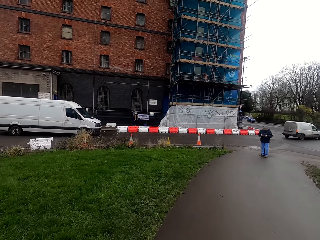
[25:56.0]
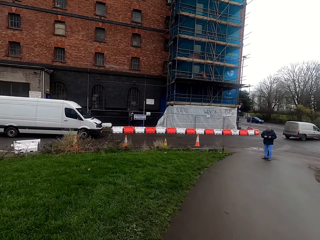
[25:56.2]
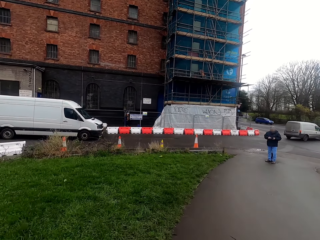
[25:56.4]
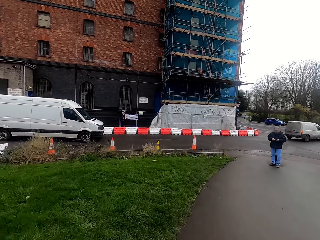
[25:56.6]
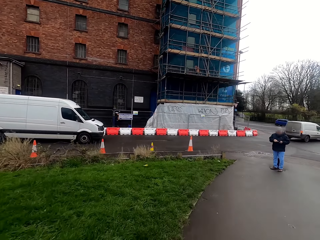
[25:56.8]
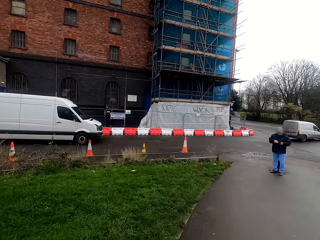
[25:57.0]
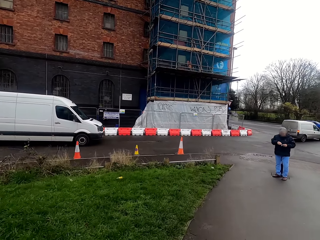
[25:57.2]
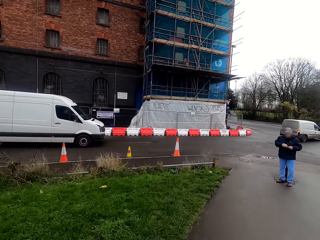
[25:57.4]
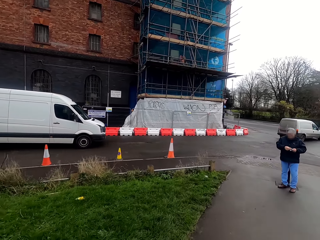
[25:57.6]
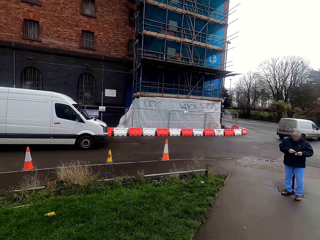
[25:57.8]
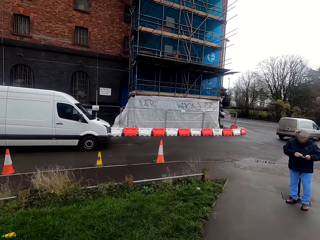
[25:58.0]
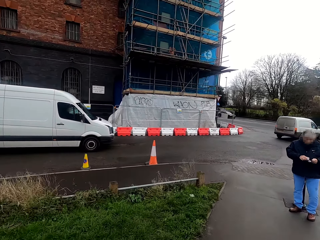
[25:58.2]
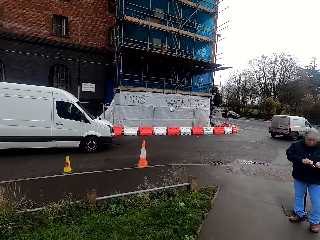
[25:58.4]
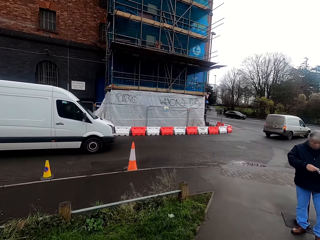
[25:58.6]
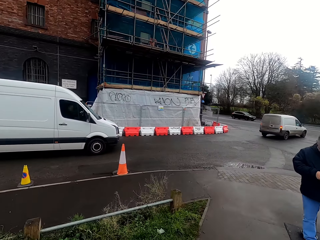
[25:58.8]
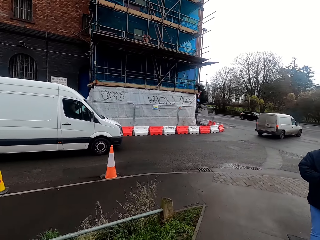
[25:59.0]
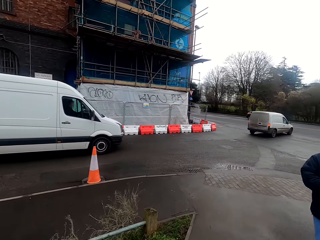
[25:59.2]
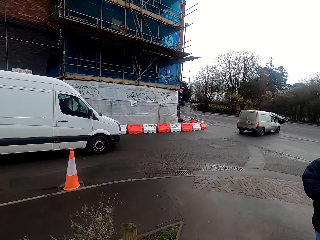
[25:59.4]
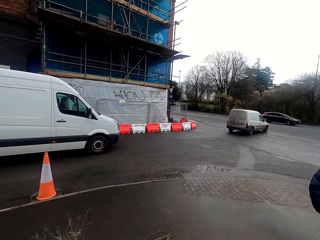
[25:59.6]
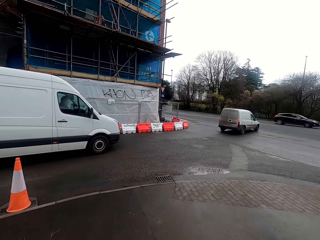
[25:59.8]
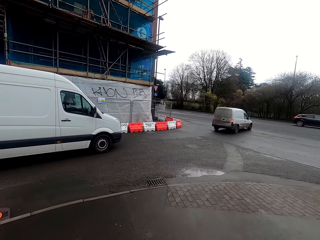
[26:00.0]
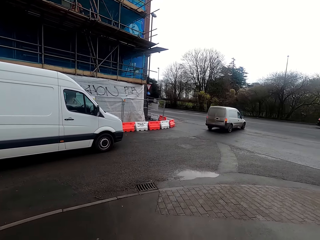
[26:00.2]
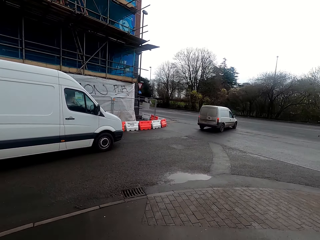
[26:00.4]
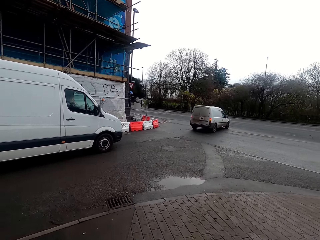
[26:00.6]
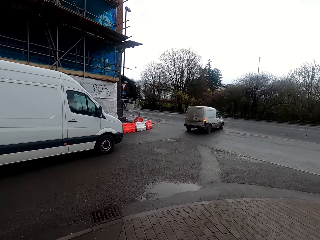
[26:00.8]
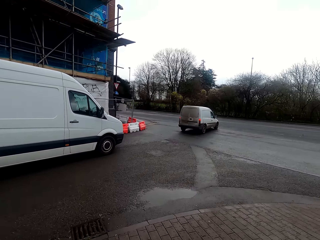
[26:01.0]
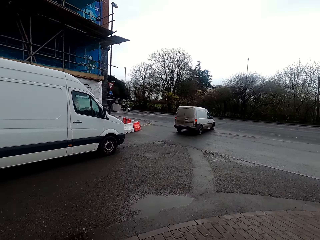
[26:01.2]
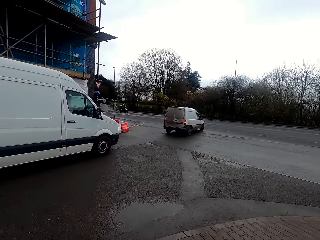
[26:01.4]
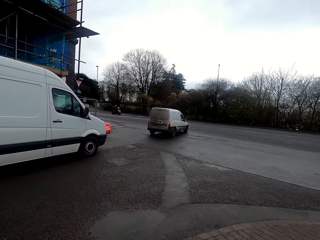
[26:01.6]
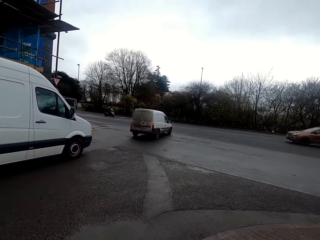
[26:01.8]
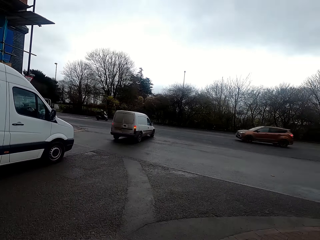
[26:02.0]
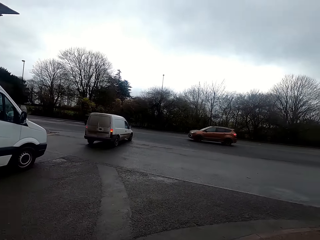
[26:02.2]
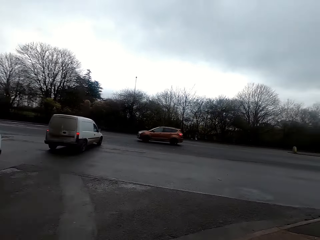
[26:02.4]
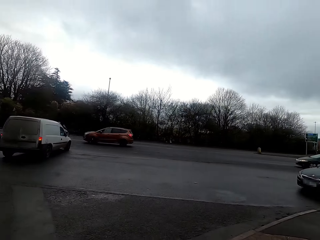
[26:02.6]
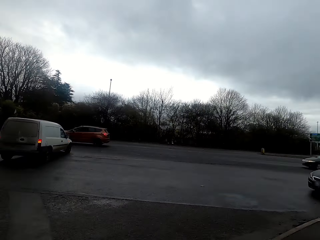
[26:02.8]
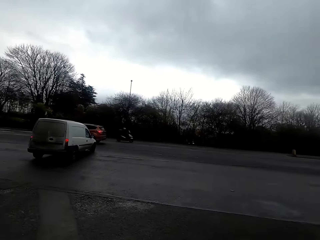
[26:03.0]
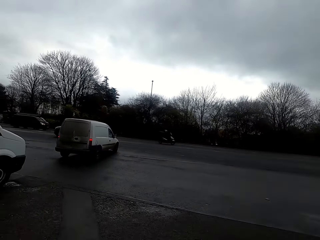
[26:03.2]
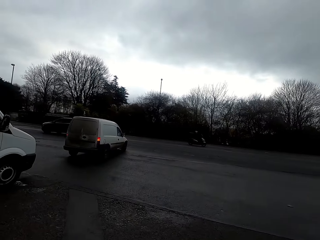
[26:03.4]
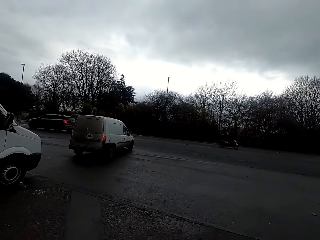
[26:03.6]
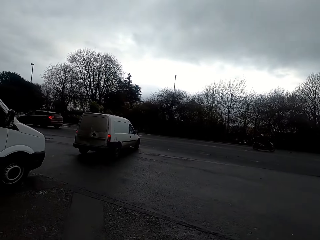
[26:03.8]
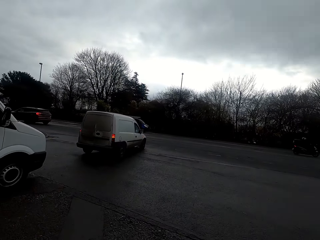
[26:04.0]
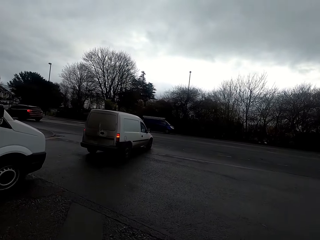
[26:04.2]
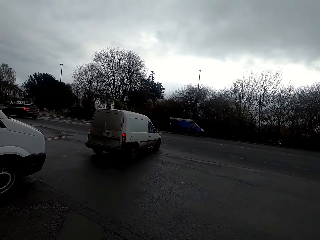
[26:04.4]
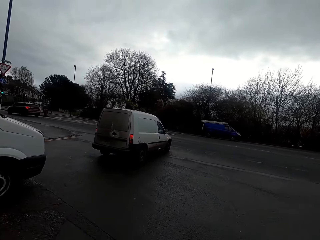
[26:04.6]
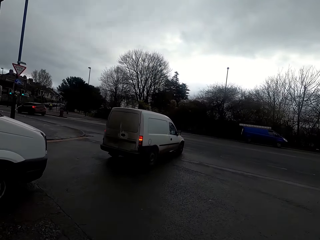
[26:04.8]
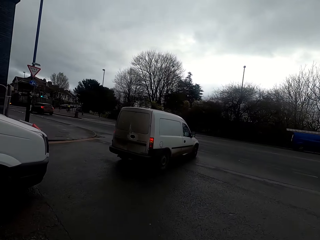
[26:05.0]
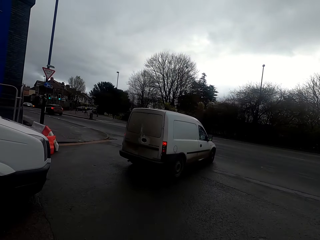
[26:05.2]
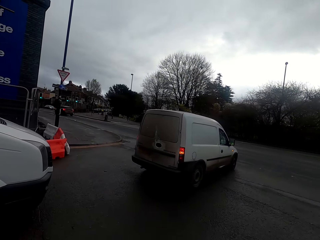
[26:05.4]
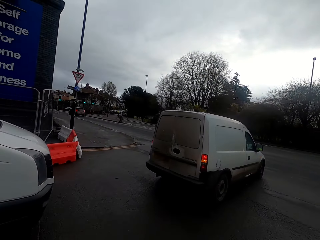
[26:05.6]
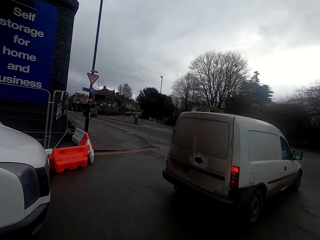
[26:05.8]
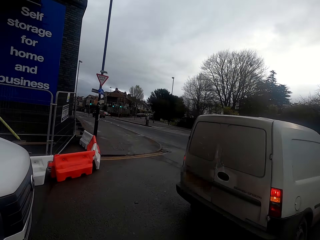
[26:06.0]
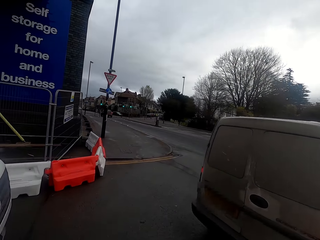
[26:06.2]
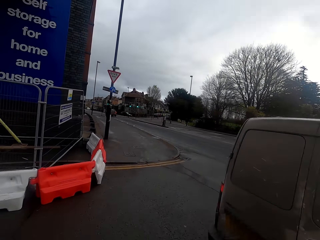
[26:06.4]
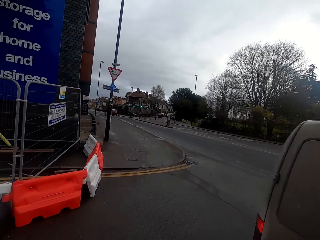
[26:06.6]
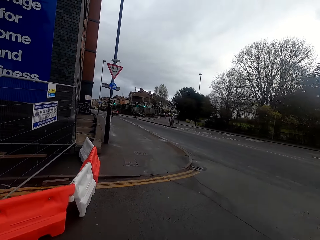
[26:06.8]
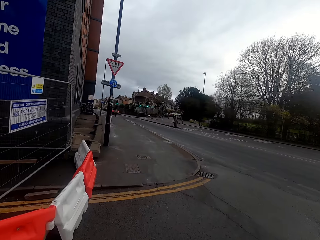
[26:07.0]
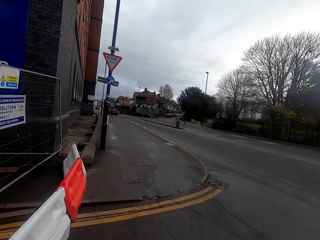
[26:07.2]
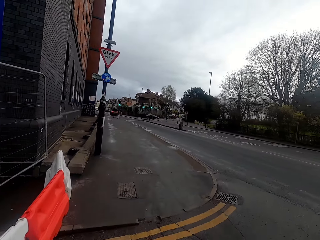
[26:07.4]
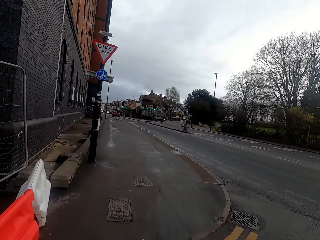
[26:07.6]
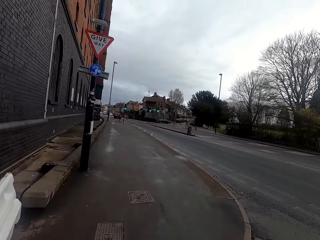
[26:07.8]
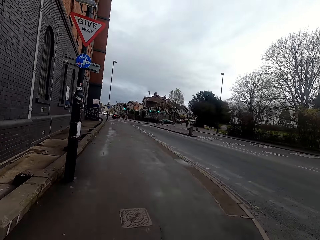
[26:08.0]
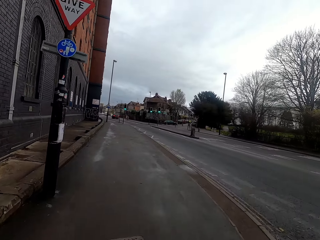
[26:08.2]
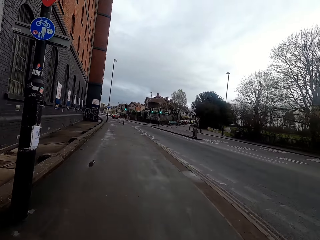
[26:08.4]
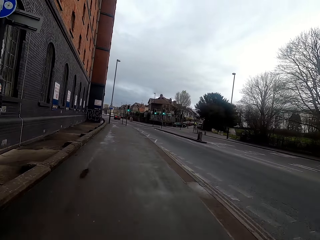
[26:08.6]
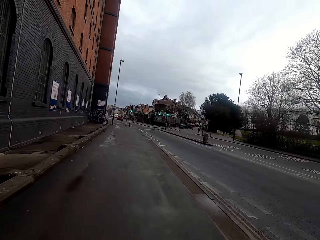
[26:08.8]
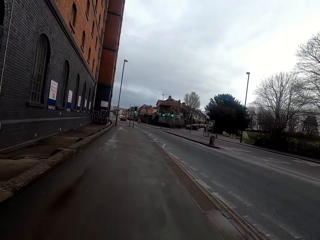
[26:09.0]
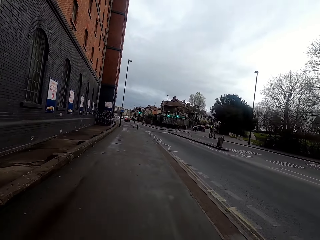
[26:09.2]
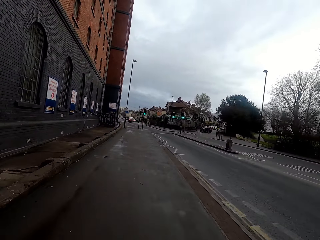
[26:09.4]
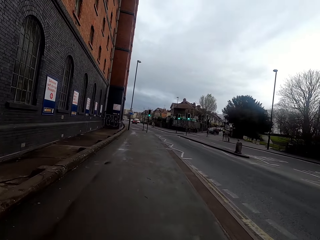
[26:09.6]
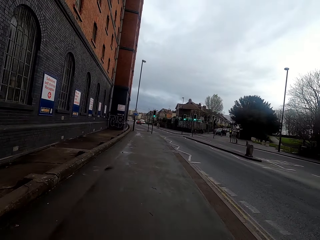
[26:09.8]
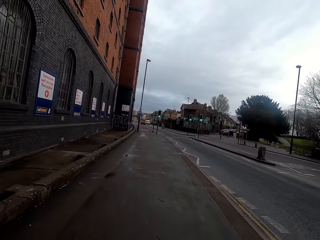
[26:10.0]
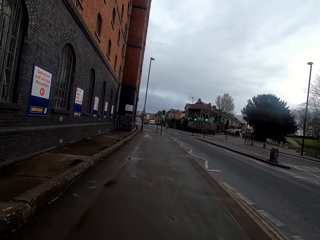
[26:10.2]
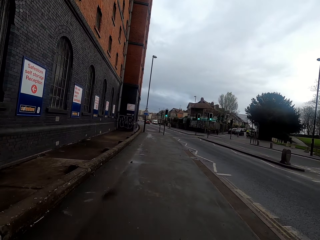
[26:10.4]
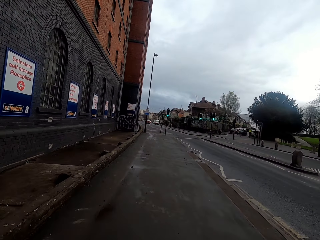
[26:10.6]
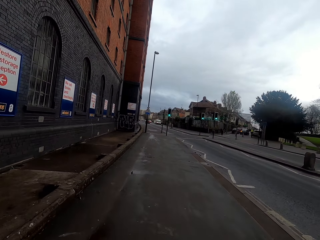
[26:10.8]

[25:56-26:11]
The camera wearer rides the bicycle past a man. They ride past a van. They ride past a pick up bus.

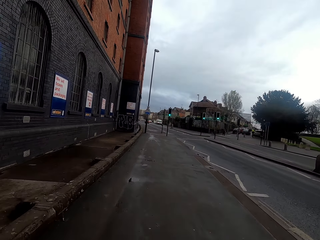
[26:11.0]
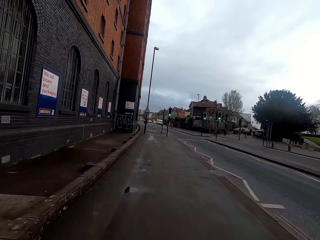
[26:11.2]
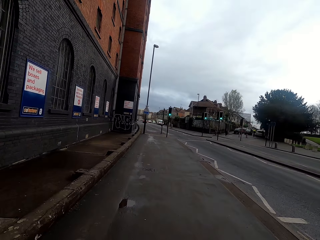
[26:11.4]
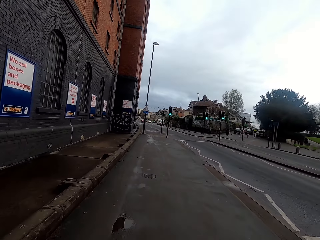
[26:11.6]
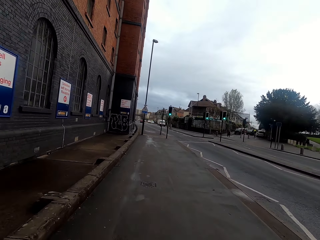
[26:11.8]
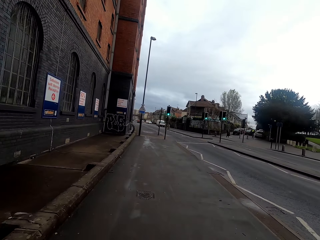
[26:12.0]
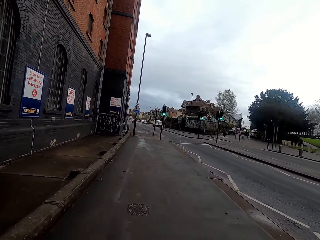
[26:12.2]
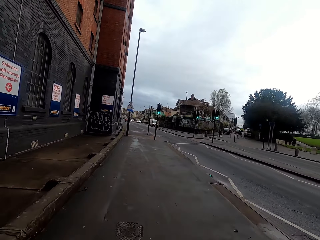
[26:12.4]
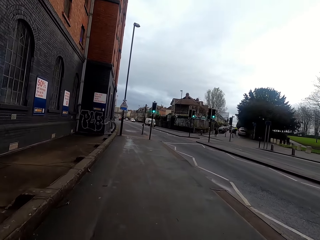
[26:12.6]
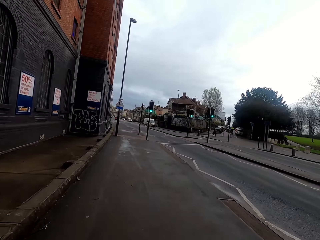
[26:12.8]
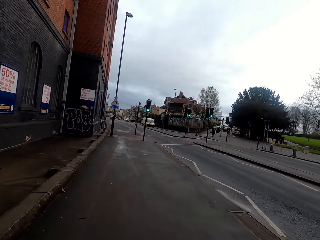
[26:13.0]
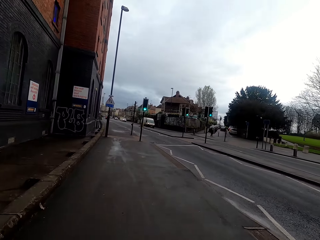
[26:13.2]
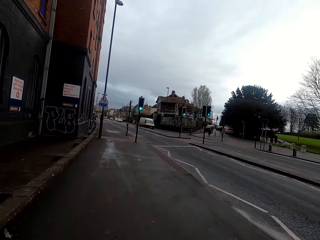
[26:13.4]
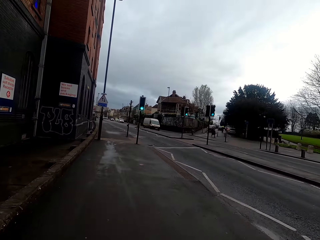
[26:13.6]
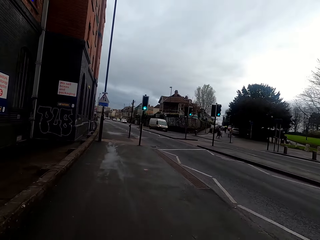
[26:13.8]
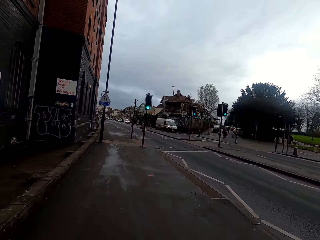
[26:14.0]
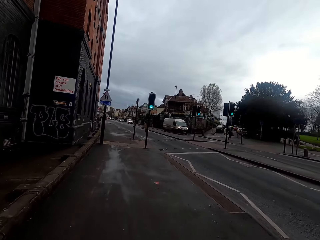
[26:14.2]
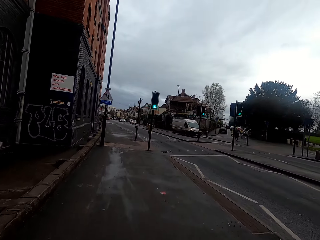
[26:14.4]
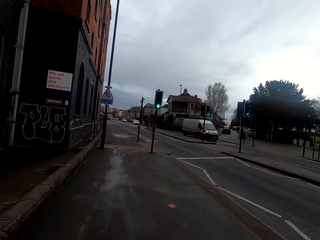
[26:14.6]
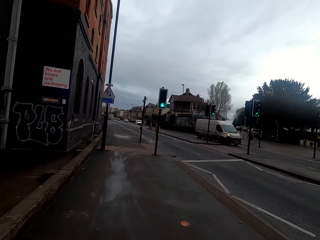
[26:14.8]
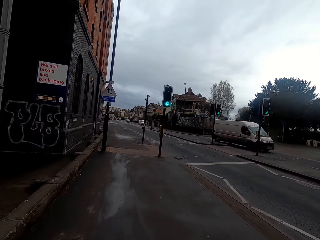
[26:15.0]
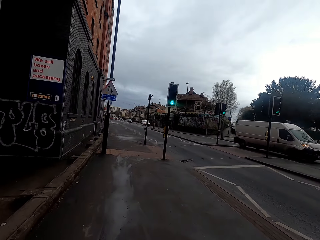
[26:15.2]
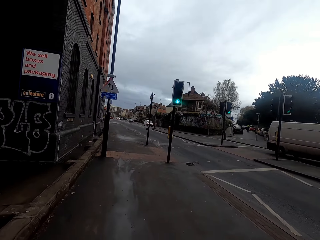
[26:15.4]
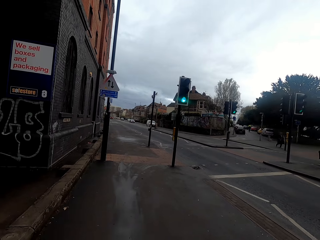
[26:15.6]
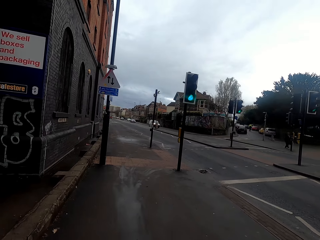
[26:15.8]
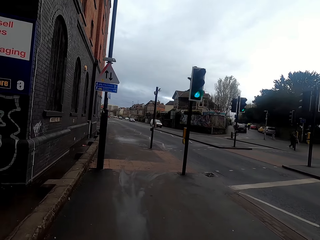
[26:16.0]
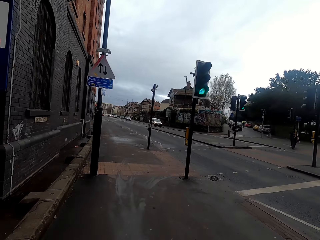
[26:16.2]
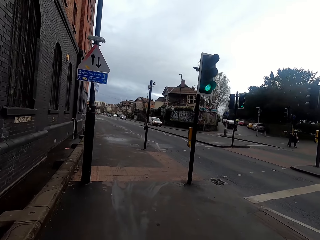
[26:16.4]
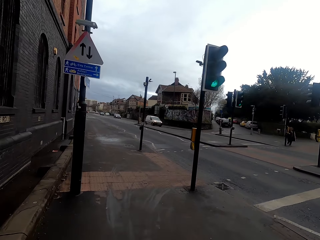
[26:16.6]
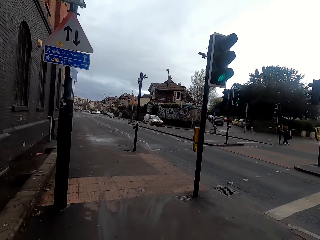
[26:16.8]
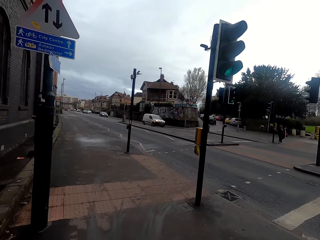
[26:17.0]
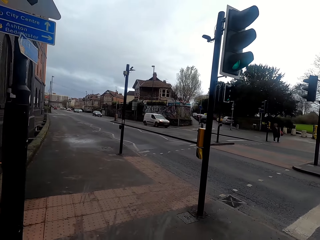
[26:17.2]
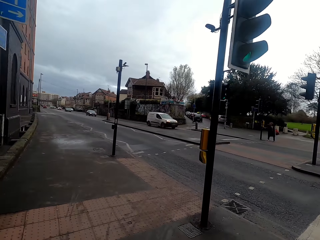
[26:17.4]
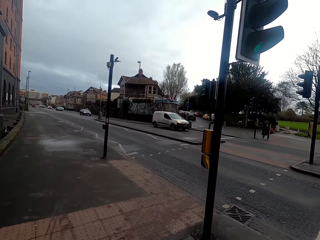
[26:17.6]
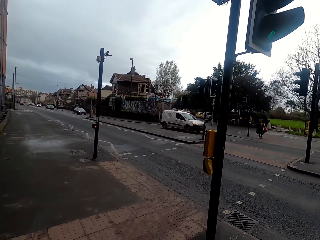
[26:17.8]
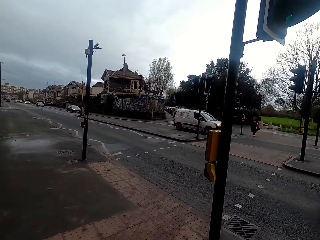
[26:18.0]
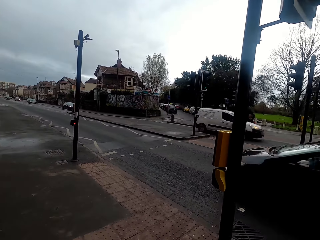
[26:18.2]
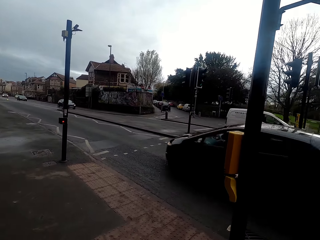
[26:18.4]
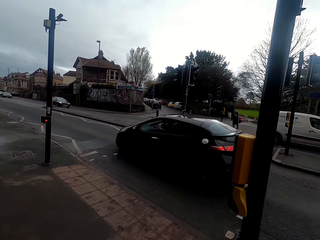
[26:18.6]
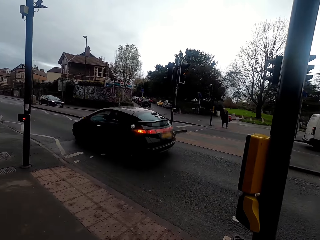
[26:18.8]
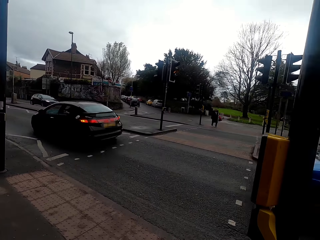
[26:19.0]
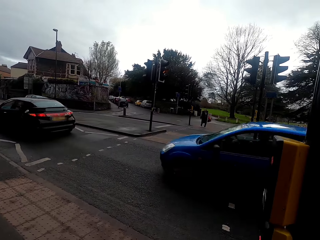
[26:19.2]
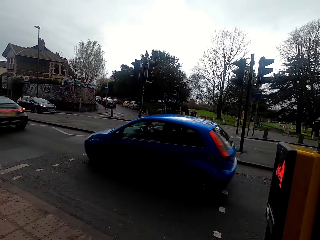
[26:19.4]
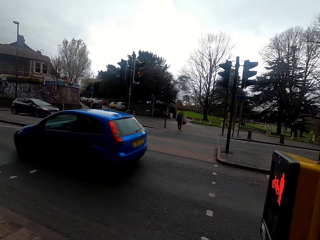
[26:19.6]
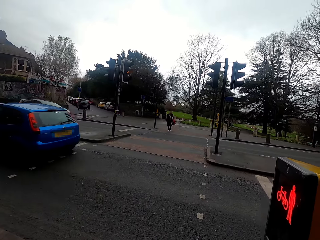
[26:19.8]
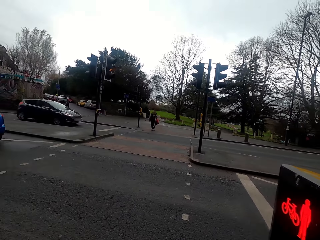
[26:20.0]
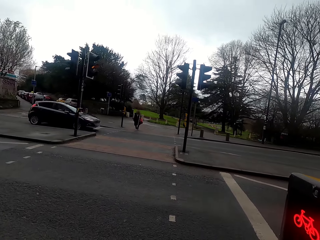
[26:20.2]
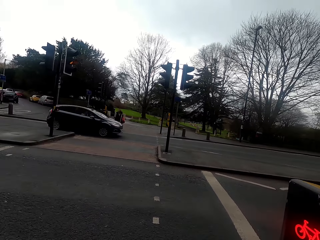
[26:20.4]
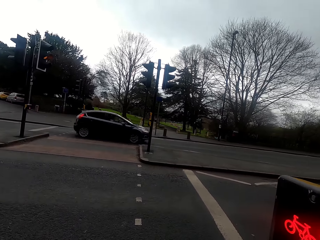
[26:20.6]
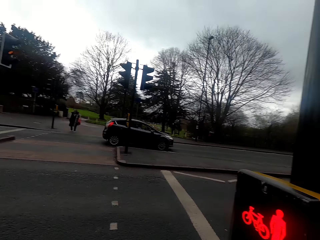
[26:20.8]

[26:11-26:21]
A black car drives past the camera wearer. They stop the bike and look around then ride. A blue car drives past them.
